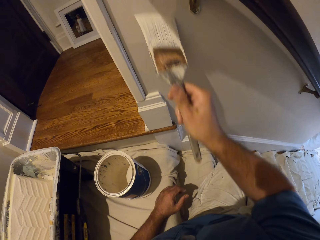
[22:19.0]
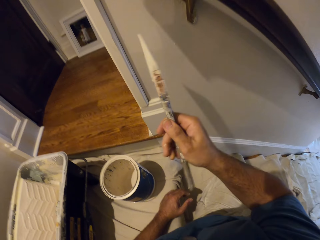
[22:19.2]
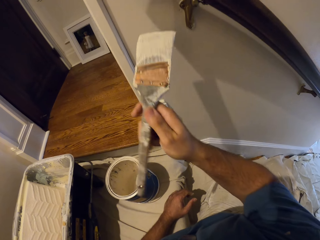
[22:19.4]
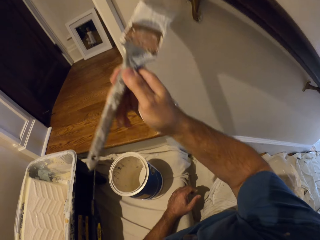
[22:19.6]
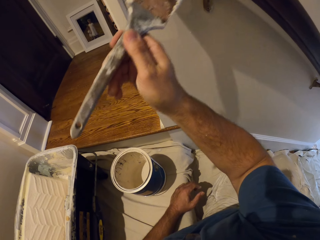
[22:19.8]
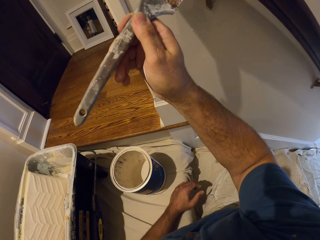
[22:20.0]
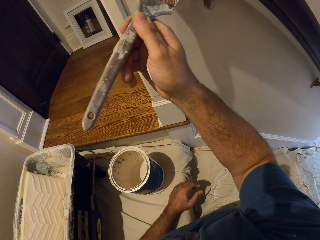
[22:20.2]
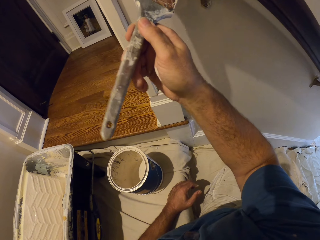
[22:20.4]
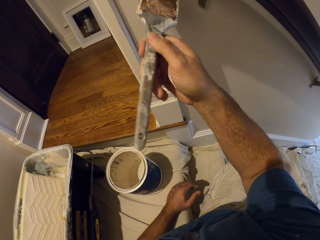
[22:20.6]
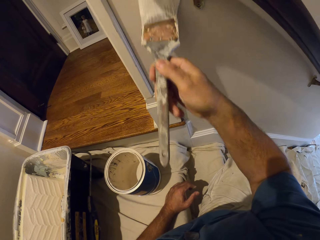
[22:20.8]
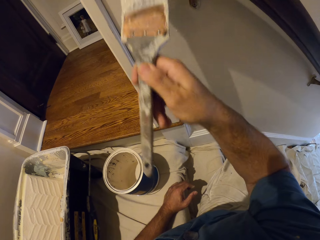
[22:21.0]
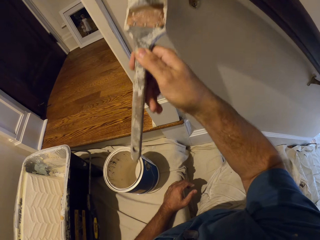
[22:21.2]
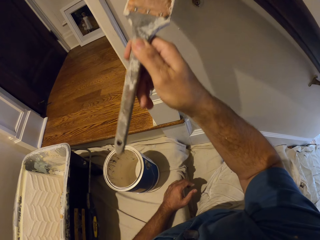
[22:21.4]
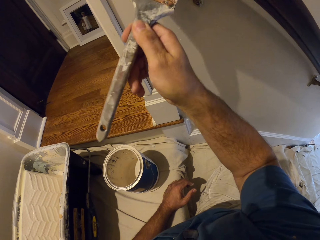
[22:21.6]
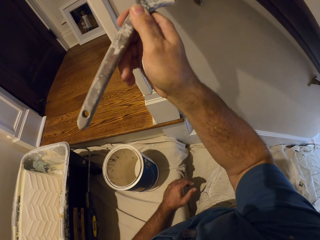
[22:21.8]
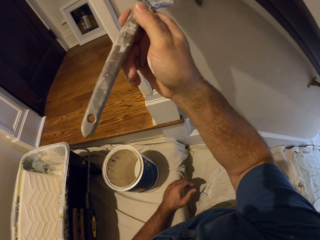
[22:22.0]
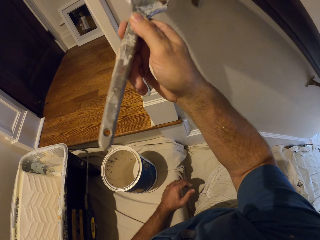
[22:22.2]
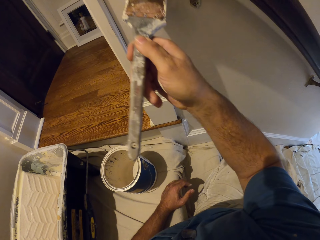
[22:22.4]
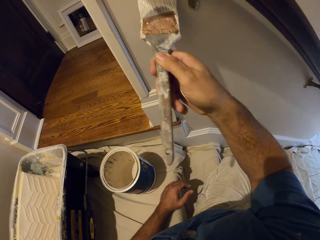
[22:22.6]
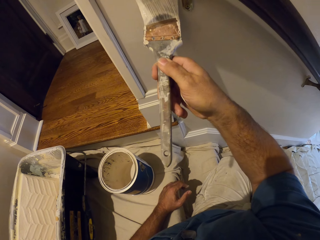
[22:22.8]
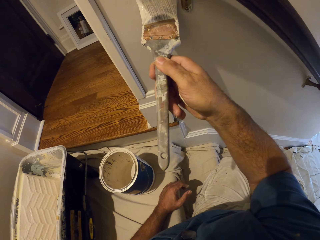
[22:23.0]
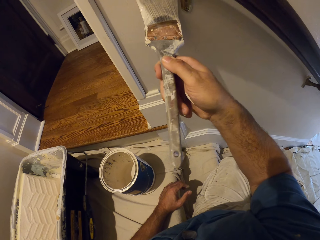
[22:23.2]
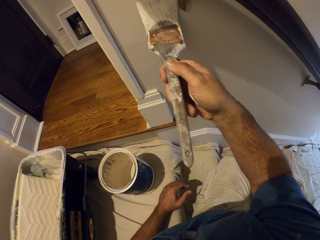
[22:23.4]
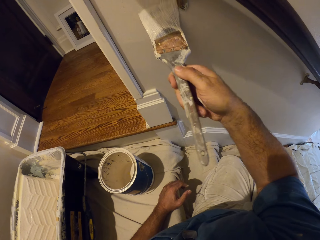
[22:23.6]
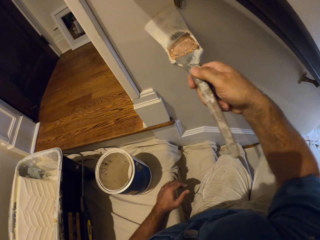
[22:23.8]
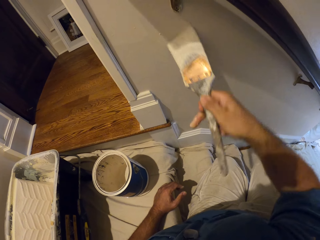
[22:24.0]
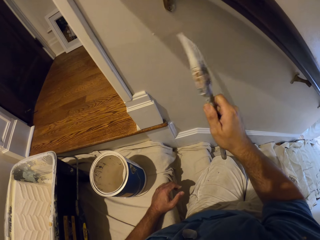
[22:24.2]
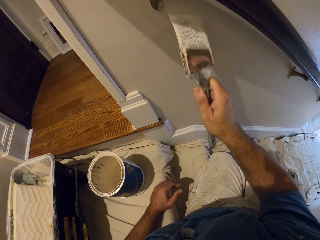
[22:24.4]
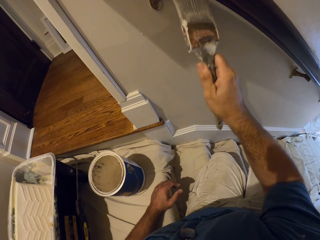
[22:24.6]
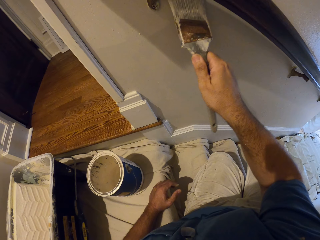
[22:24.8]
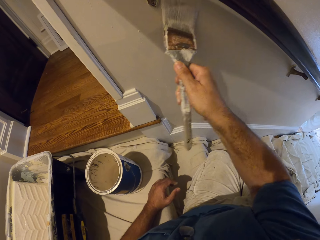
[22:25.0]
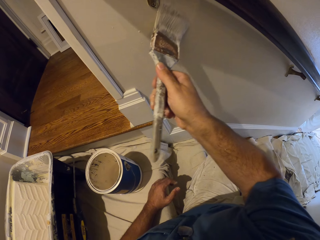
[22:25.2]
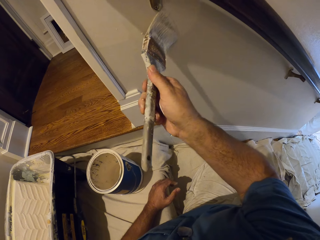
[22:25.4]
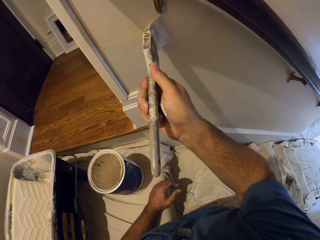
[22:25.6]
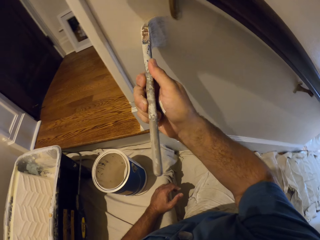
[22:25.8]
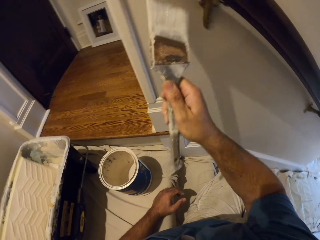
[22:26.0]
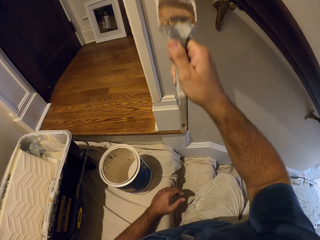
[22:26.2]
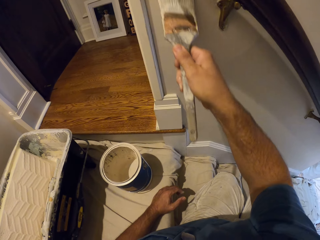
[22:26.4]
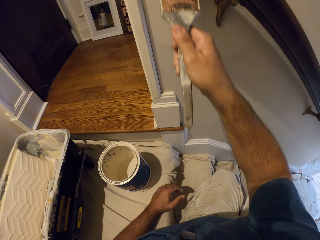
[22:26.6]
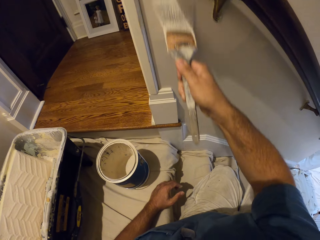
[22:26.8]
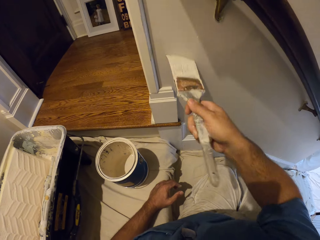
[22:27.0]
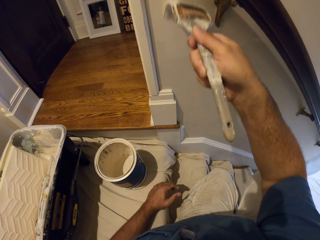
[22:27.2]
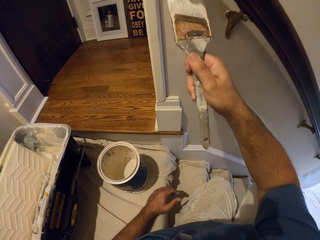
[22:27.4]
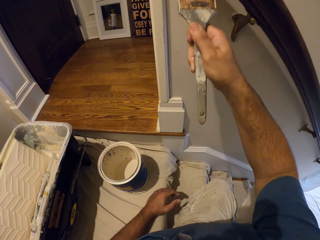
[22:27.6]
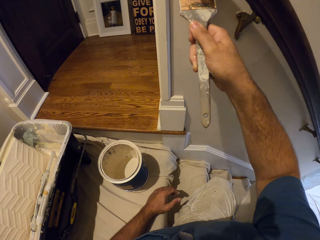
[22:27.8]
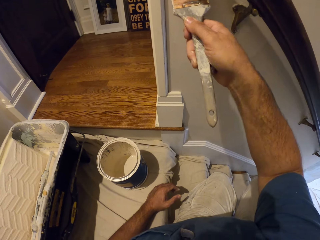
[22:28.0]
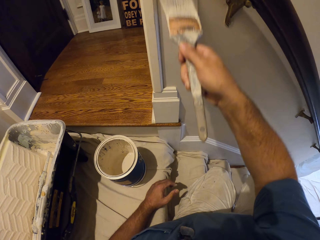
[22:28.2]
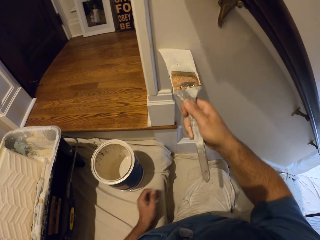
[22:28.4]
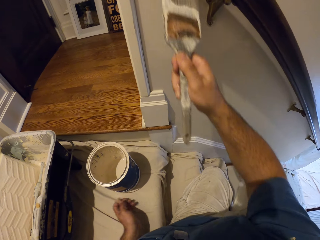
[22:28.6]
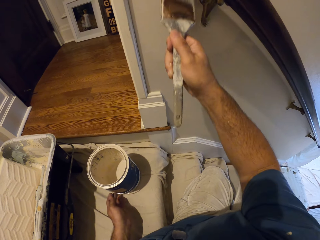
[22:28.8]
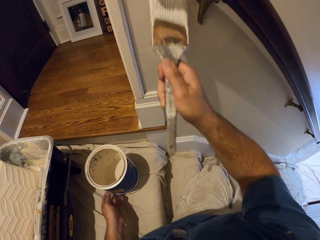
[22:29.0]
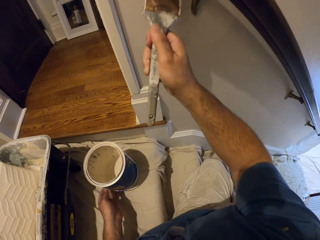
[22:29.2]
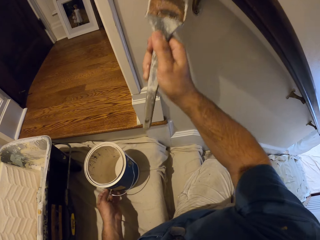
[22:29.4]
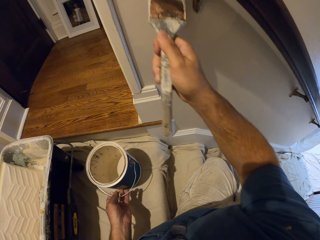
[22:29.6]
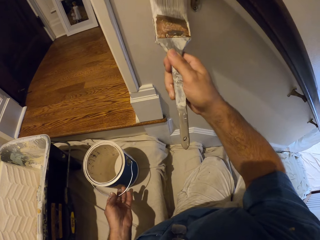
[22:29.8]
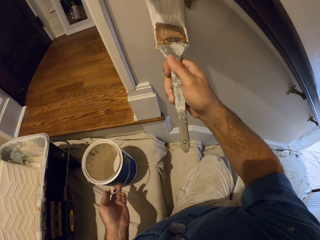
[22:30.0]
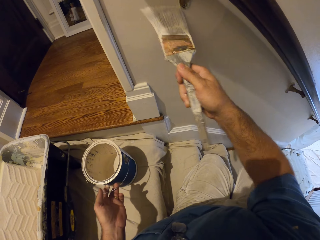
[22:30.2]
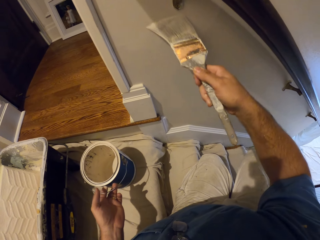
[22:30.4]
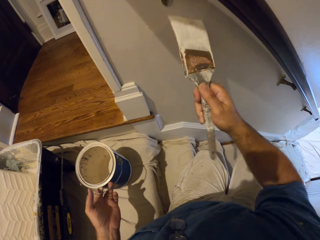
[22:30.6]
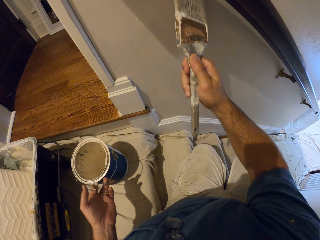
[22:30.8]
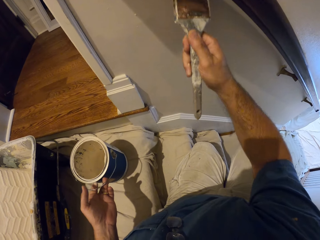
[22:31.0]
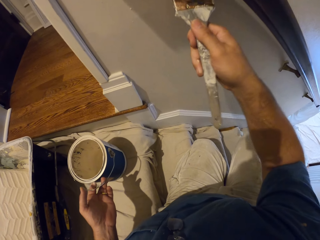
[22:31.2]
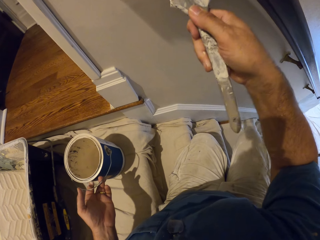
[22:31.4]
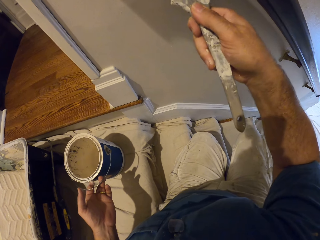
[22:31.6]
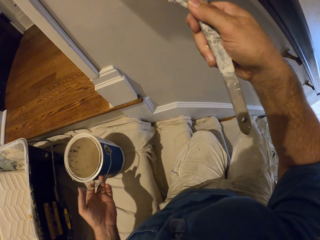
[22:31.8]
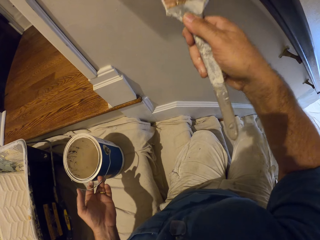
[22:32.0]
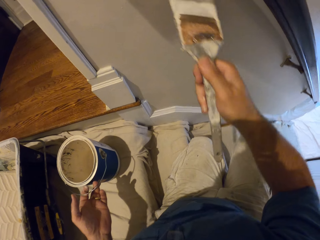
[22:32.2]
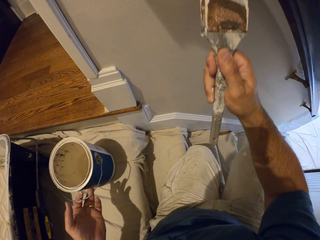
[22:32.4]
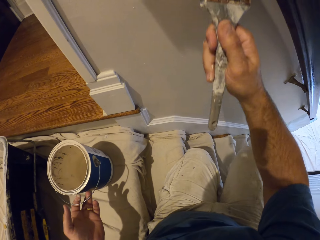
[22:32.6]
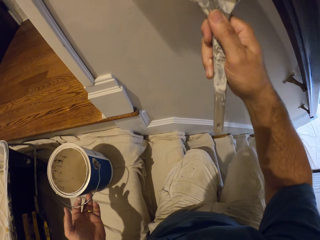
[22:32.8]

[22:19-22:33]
The camera wearer reaches for the container handle with the left hand. He holds a paint can on his left hand.

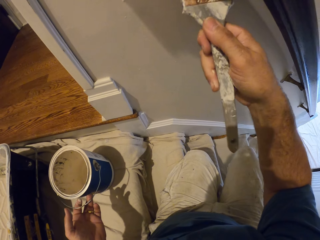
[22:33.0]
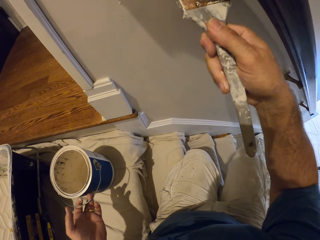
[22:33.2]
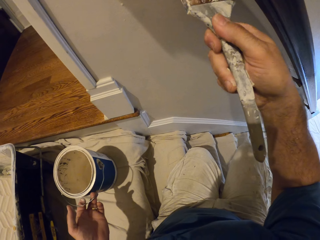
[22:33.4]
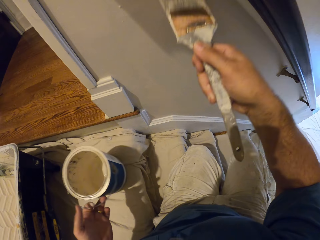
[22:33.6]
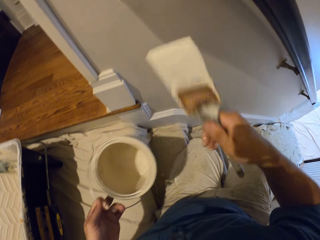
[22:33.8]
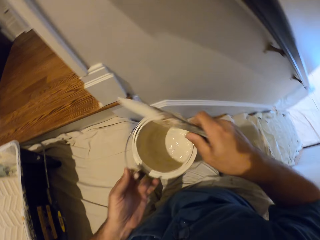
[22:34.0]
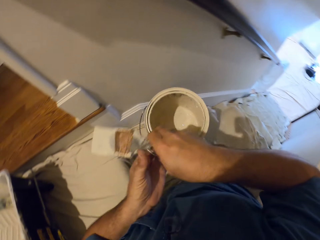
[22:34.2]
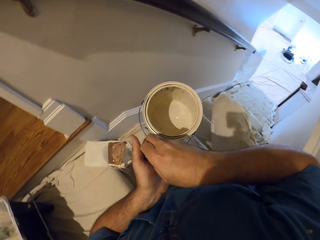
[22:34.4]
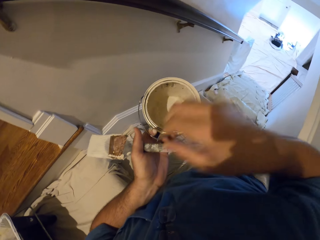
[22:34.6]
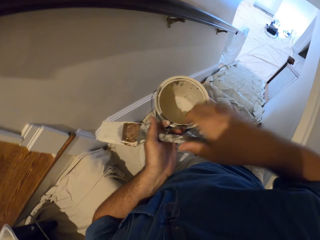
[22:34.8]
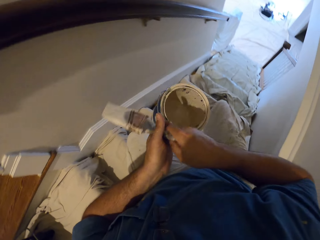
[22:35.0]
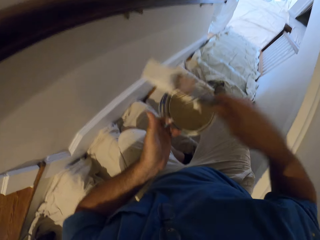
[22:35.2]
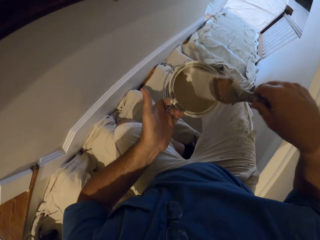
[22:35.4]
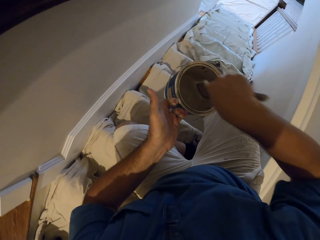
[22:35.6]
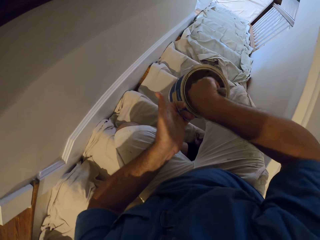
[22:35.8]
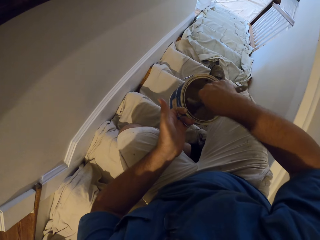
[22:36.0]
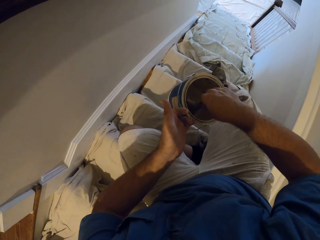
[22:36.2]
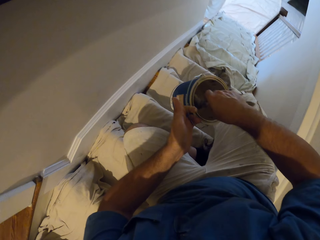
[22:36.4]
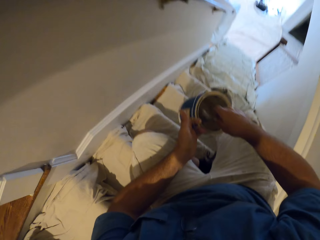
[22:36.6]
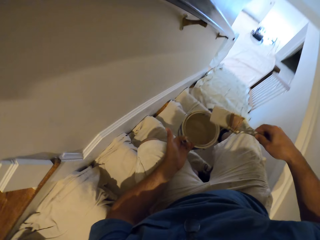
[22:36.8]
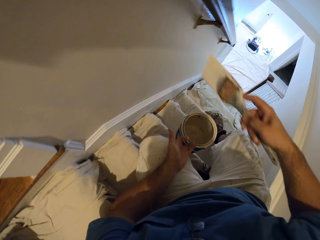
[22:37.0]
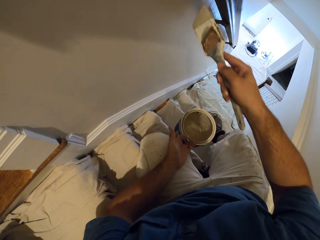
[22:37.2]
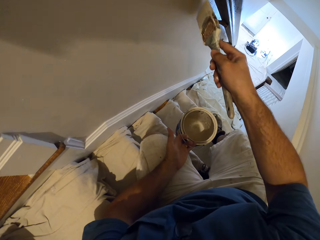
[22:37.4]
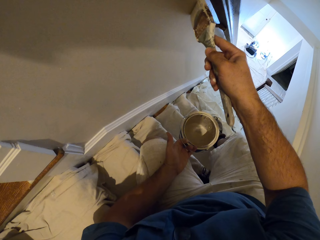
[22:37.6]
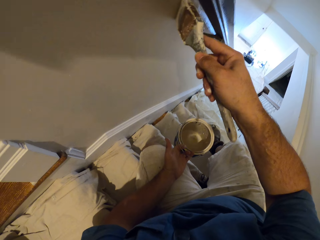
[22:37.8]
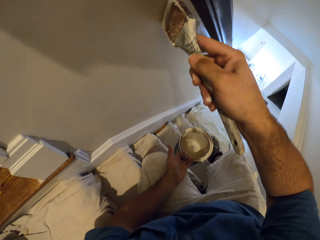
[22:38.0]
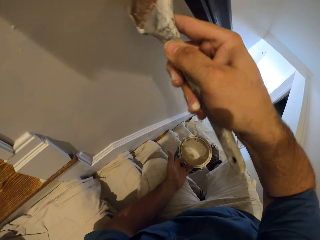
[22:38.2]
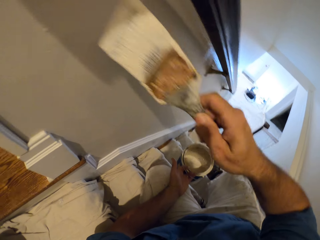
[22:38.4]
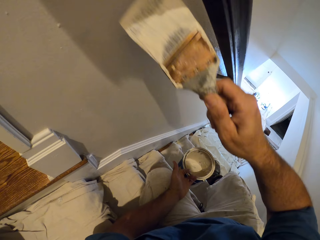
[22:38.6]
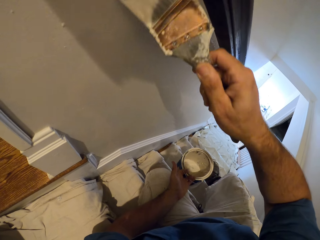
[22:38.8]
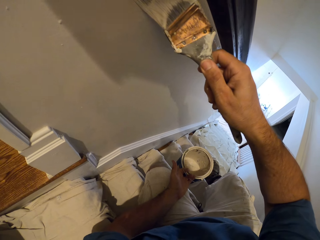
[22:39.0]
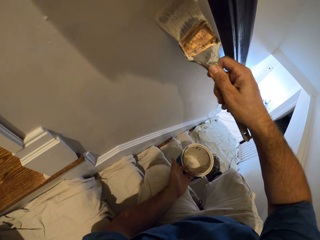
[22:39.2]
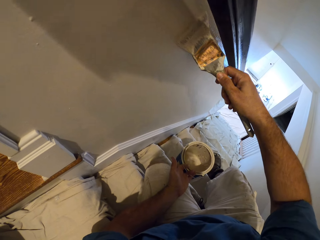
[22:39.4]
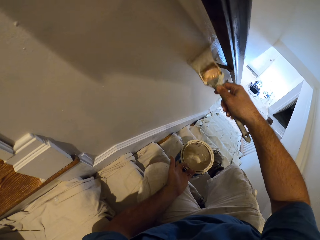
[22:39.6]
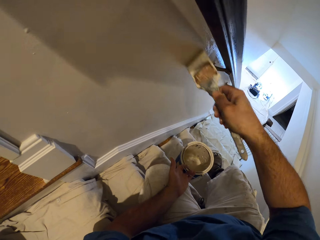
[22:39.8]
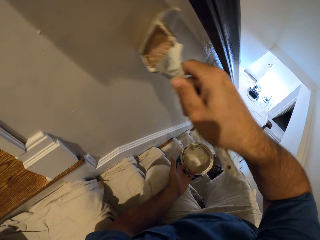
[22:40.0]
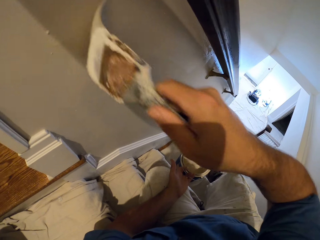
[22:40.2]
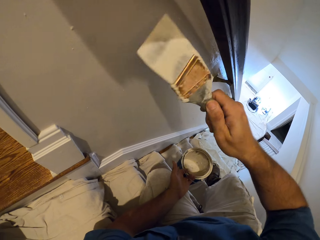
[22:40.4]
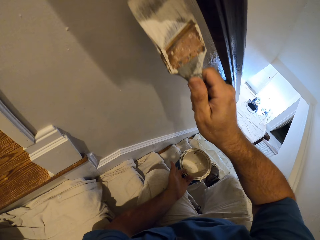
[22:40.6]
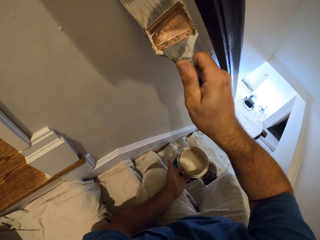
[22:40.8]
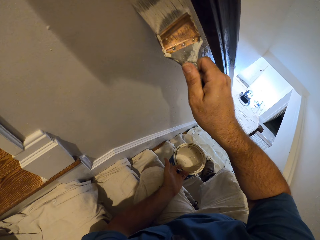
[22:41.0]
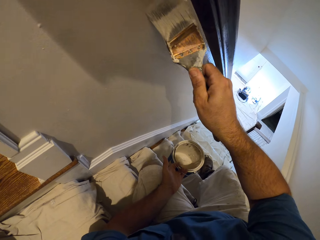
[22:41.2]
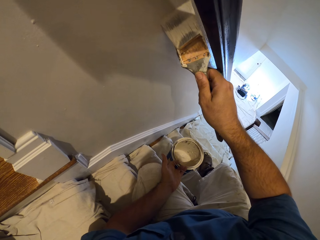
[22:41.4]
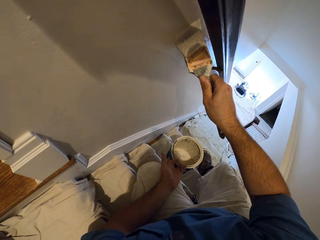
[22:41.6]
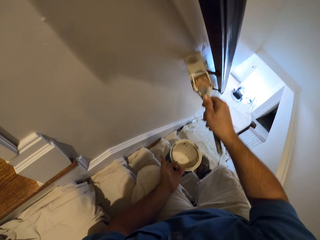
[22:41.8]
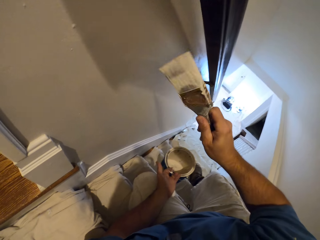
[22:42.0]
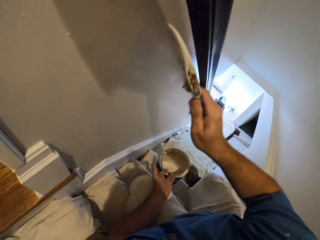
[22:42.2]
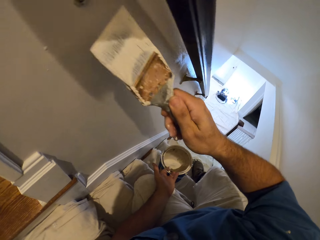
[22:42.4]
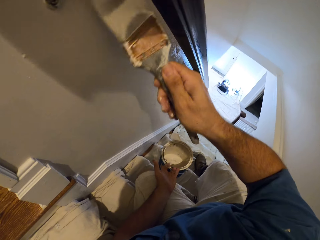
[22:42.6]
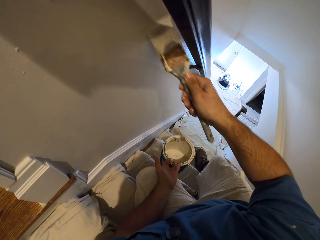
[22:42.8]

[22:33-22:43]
The camera wearer picks up the container. He stops painting the wall. He switches the paint brush from his right hand to his left hand. He switches the paint brush from his left hand to his right hand. He dips the paint brush into the paint can. He takes out the paint brush from the container of paint. He continues to paint the wall.
